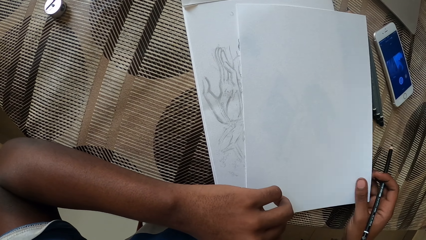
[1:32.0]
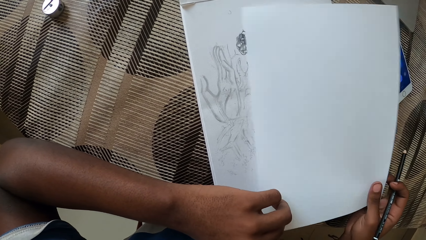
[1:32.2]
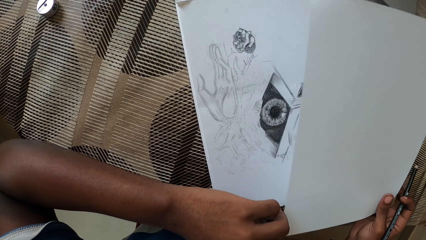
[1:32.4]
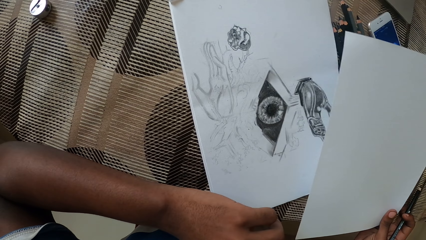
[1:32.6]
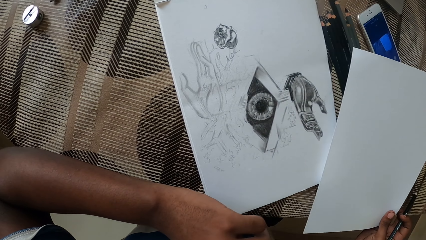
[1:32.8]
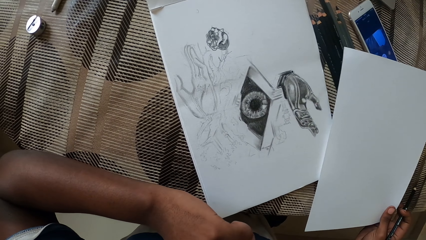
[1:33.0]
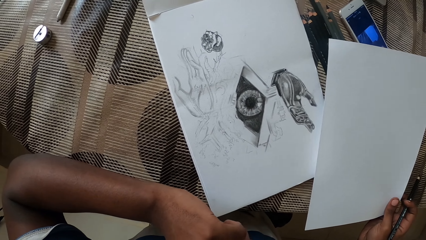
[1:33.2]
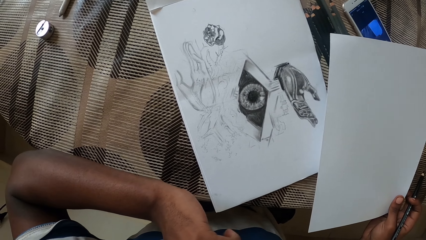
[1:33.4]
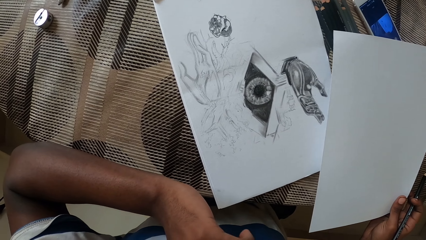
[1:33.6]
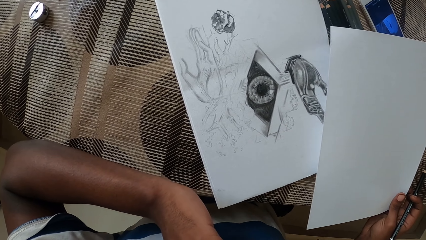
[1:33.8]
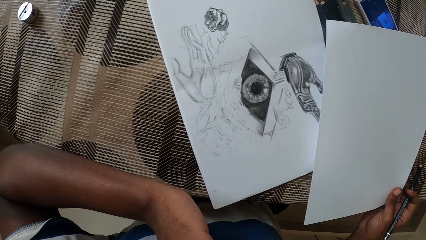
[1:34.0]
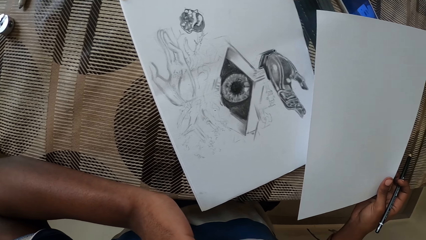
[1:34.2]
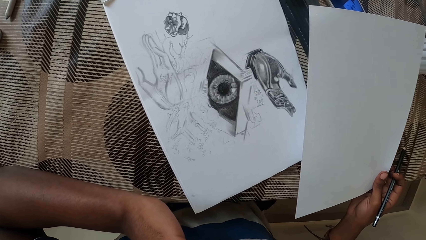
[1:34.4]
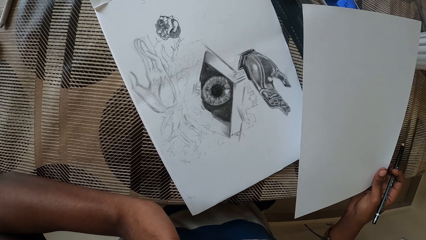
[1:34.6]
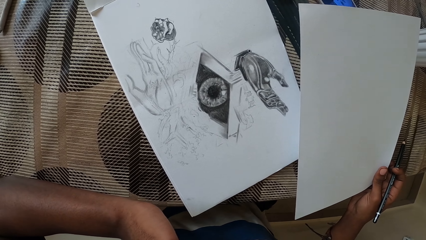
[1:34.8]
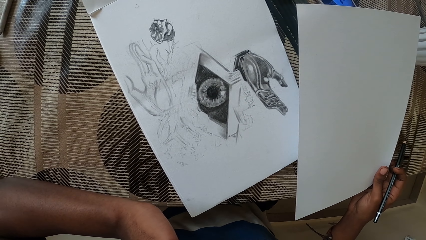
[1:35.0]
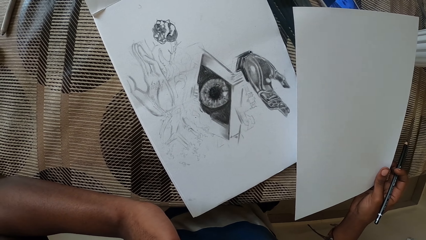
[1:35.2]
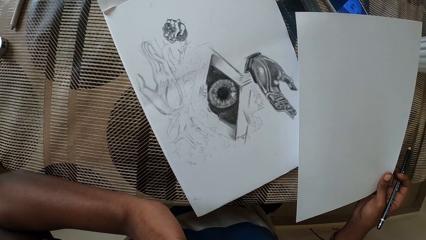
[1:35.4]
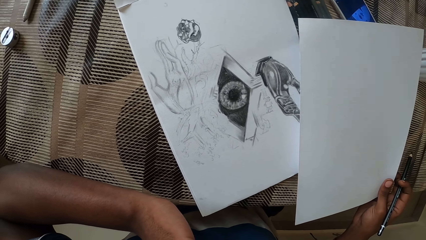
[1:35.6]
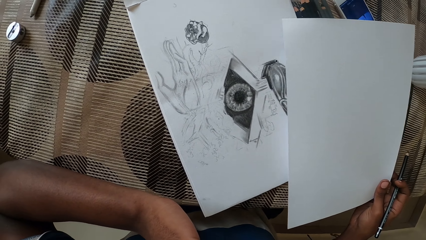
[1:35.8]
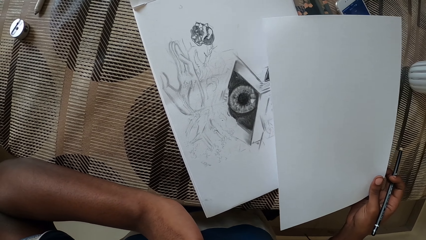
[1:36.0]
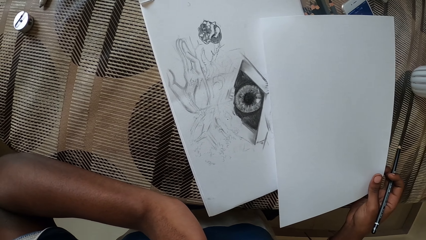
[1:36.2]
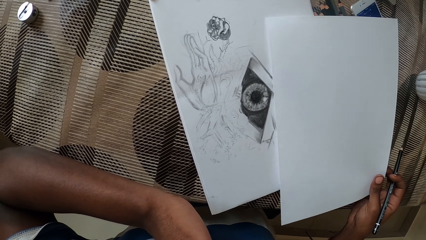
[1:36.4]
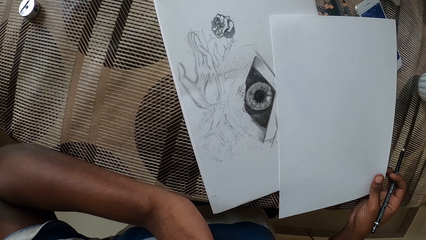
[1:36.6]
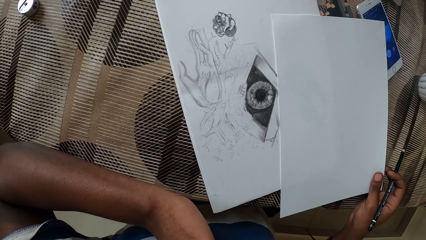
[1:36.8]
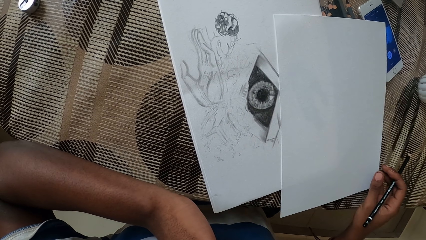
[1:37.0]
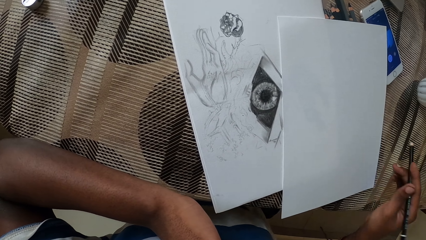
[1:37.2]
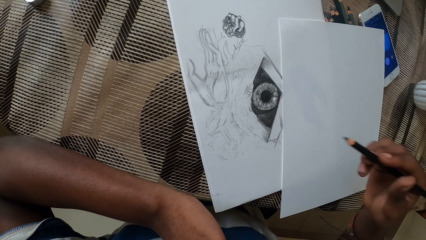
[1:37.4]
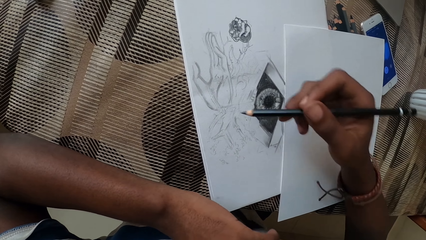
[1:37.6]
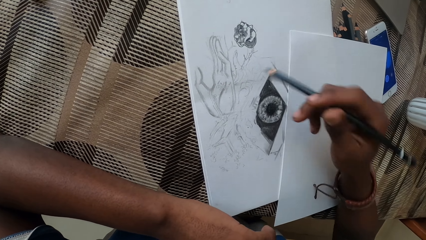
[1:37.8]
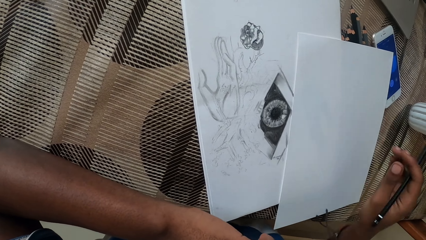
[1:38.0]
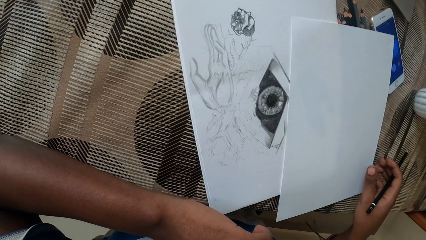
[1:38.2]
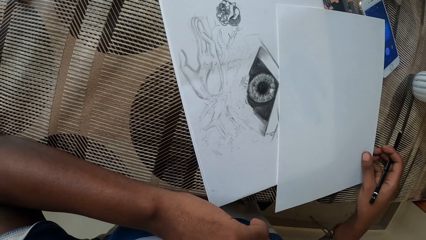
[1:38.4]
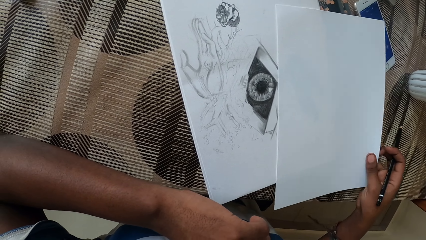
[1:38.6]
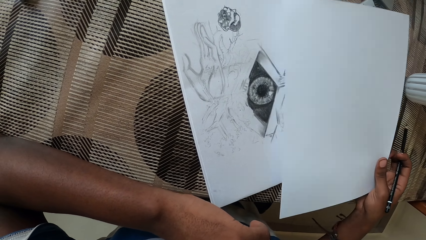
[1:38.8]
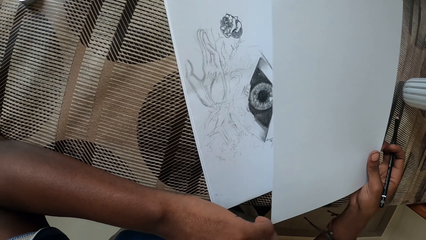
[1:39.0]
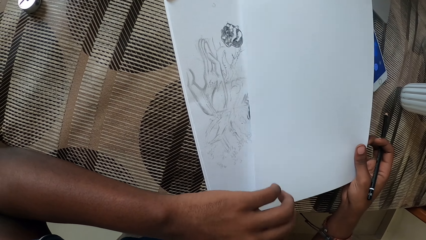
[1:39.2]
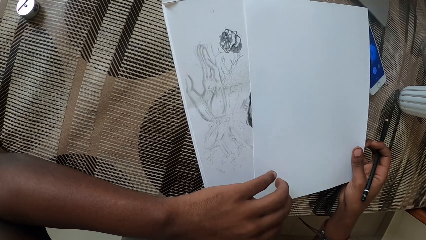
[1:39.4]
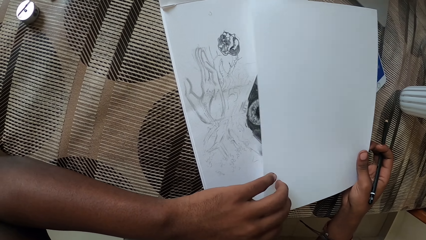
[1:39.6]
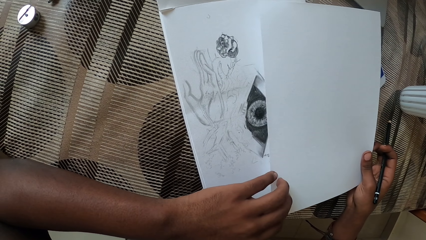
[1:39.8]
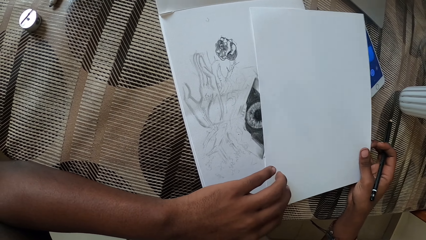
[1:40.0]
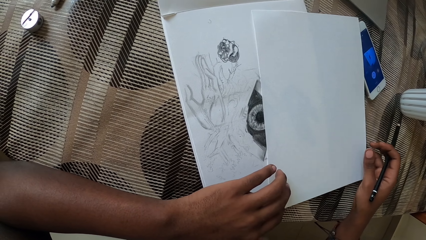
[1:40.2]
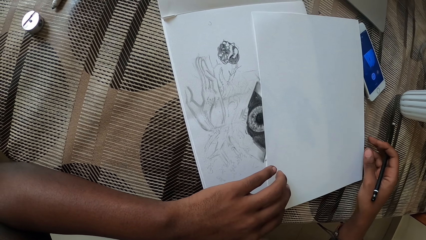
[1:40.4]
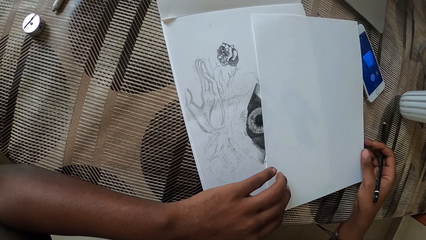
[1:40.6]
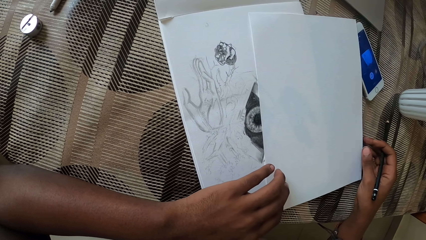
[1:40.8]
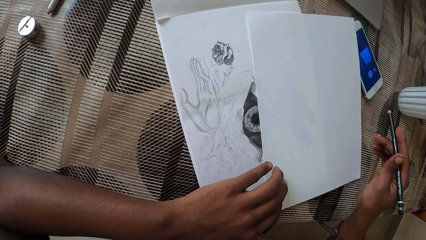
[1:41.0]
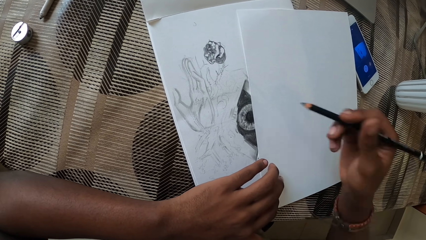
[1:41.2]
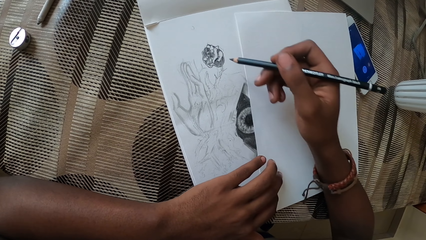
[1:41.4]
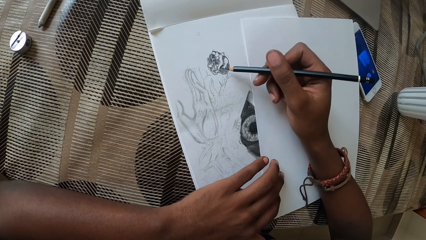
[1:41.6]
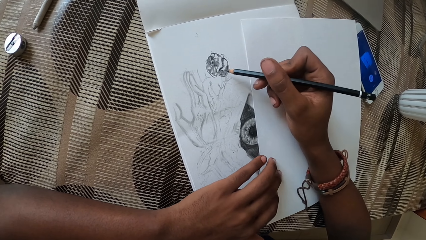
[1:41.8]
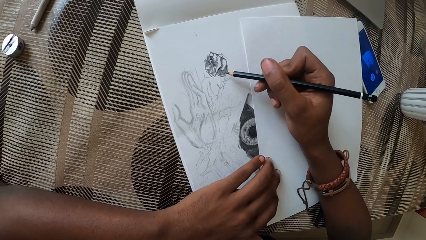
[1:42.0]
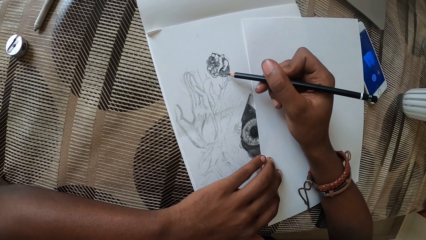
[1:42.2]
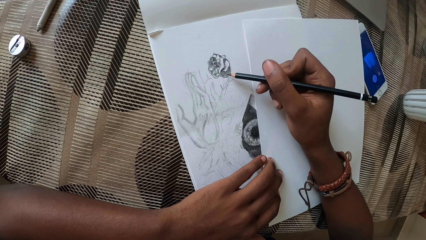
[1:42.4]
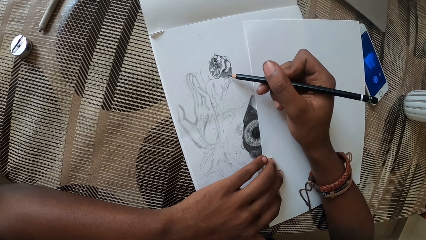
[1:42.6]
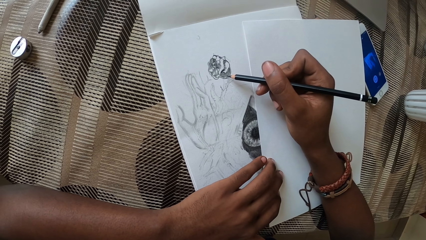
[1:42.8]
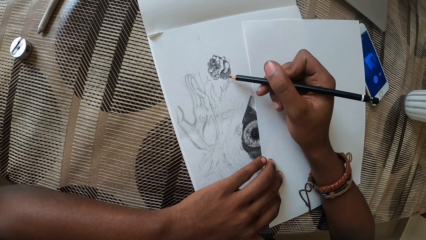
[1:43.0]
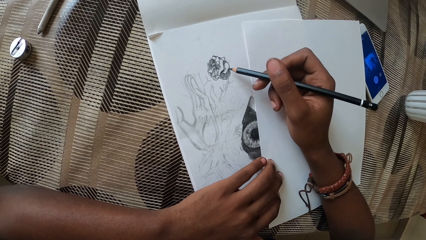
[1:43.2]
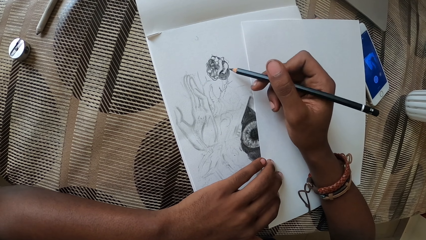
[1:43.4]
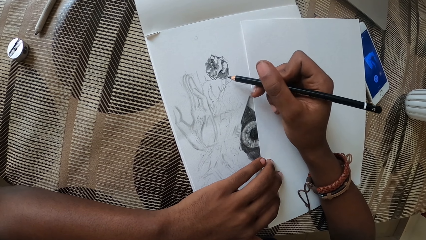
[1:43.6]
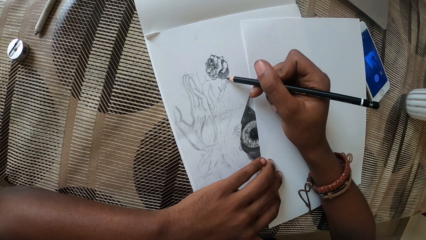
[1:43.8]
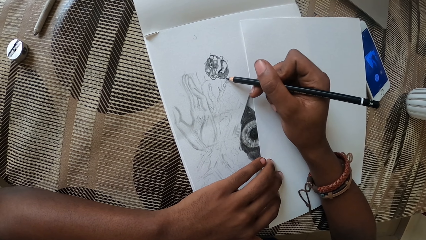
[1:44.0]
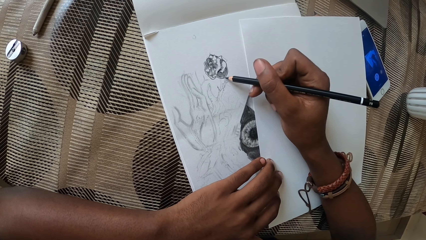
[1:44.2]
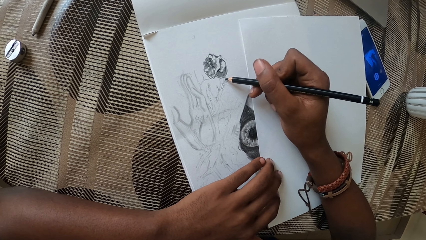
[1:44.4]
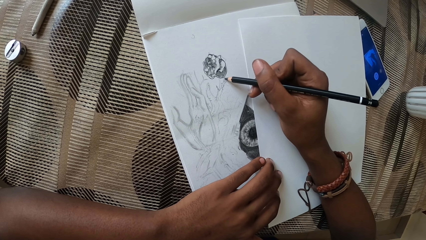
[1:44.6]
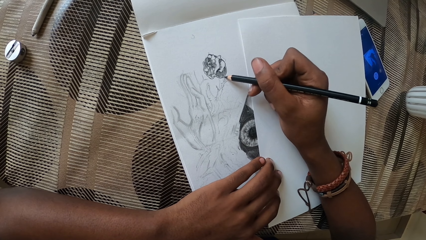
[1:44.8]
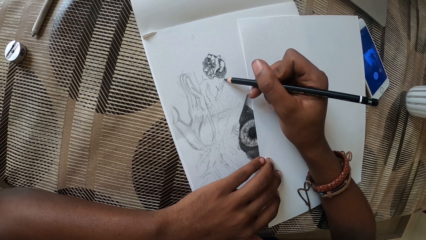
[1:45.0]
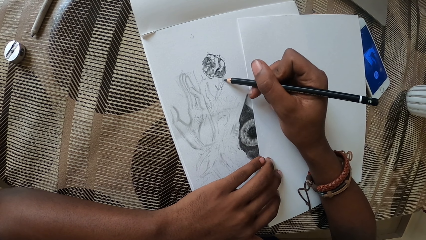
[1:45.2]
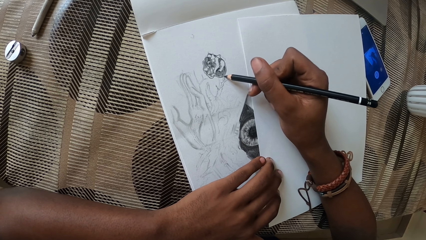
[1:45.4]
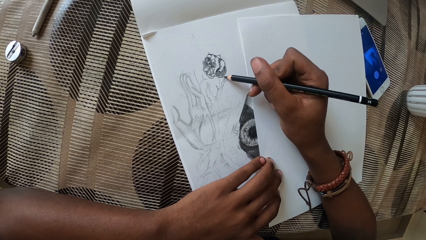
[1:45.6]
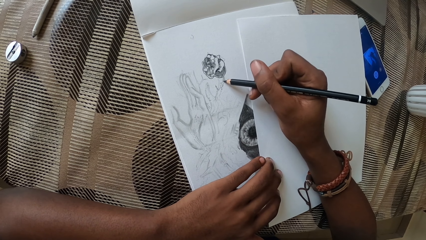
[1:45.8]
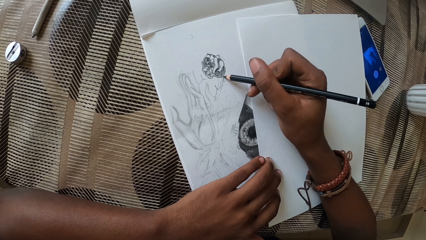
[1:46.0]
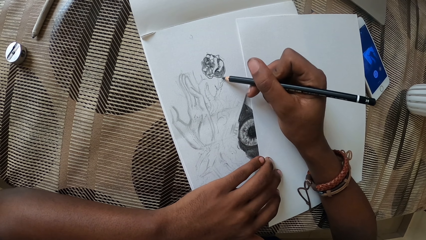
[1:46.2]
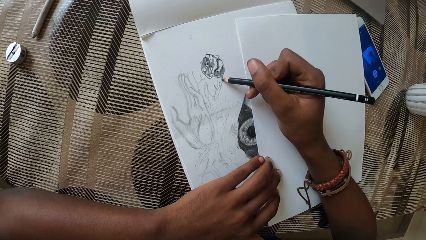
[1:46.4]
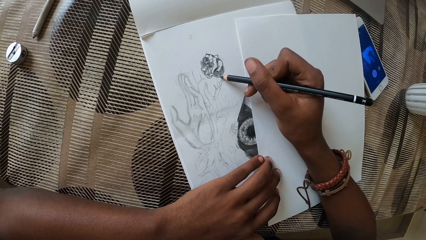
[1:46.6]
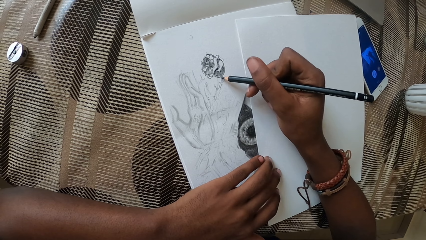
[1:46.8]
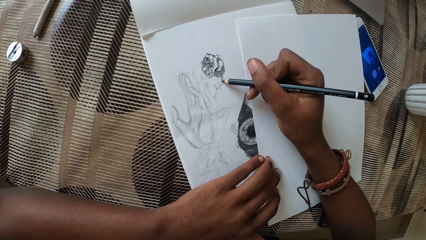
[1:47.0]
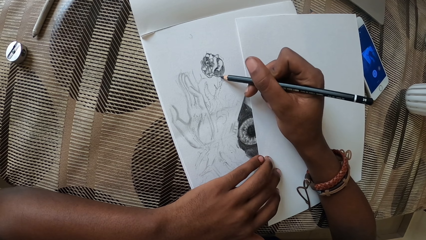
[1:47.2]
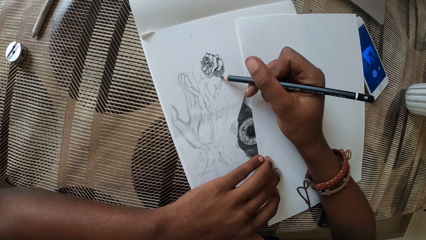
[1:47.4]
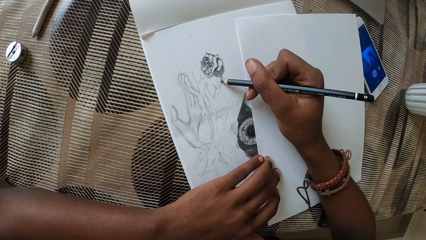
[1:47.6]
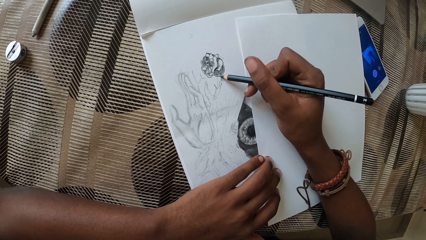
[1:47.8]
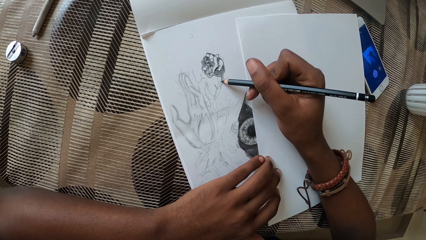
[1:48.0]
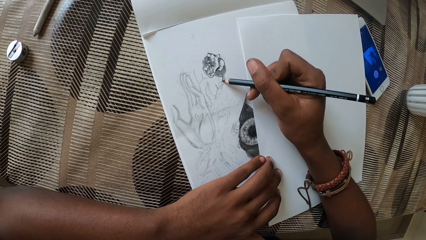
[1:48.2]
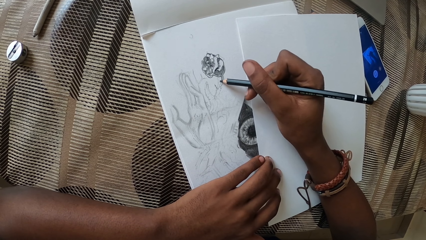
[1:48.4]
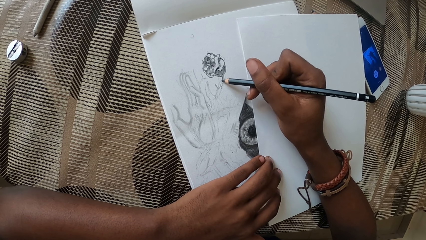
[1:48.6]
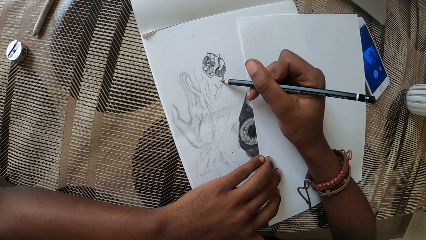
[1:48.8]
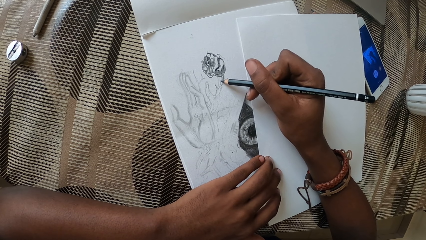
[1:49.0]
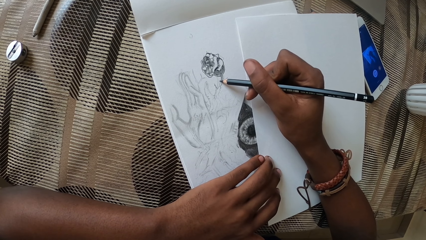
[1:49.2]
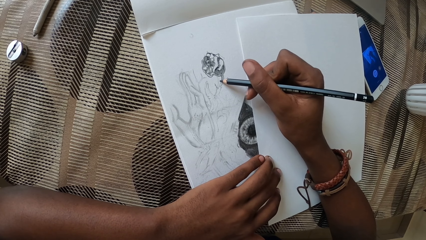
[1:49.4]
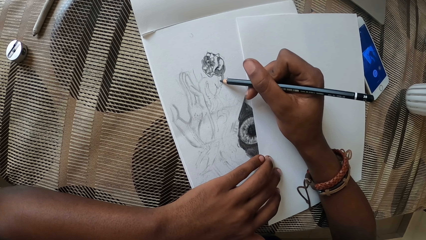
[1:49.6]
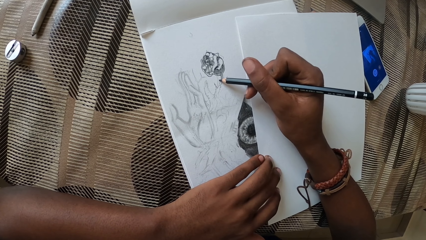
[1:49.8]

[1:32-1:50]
The camera wearer touches the book. They pick up the paper. They draw on the book.
